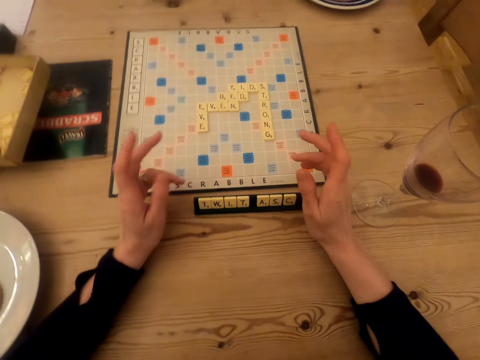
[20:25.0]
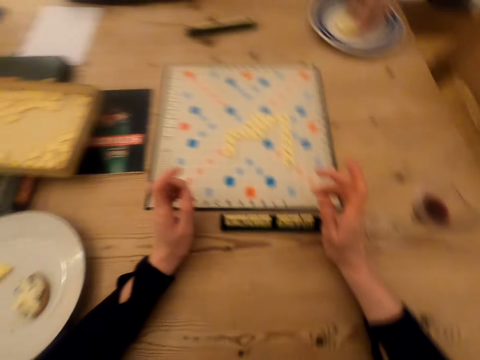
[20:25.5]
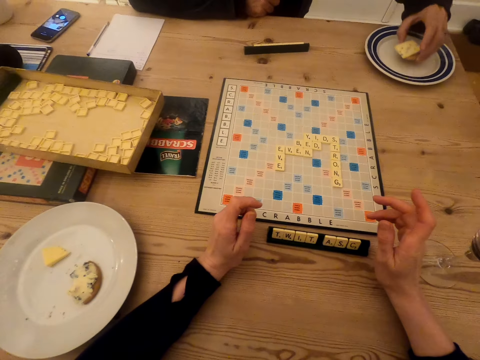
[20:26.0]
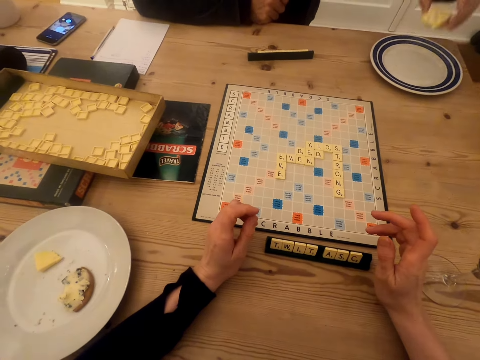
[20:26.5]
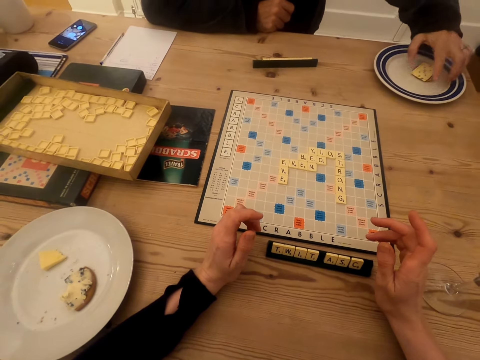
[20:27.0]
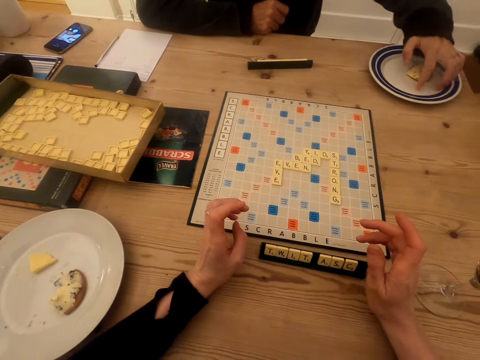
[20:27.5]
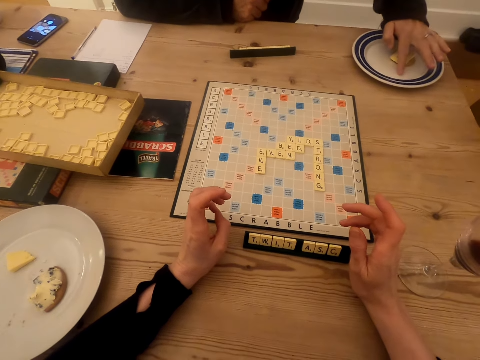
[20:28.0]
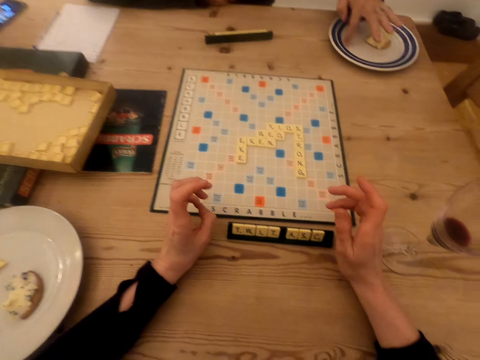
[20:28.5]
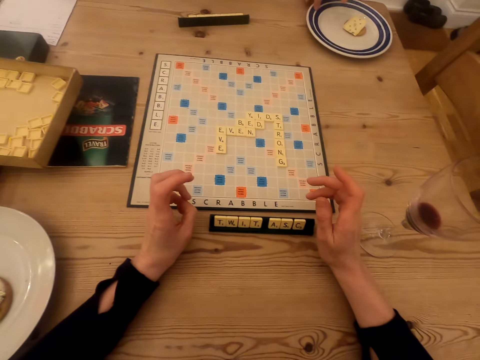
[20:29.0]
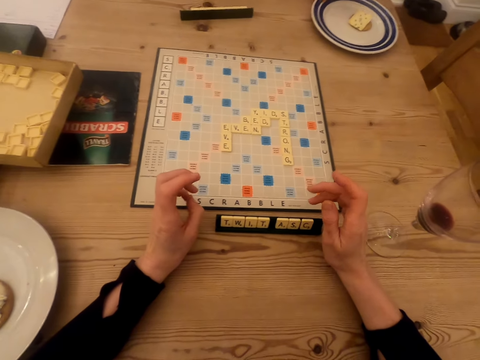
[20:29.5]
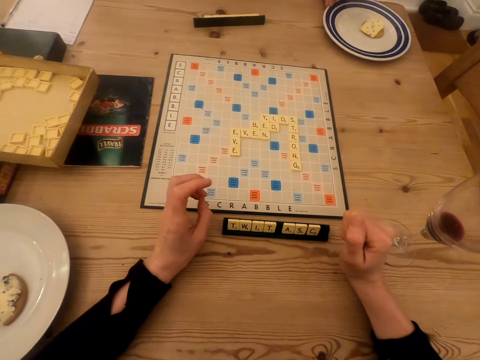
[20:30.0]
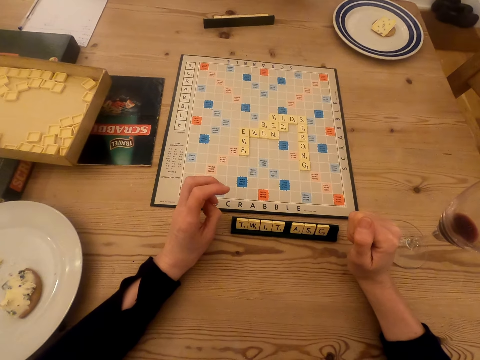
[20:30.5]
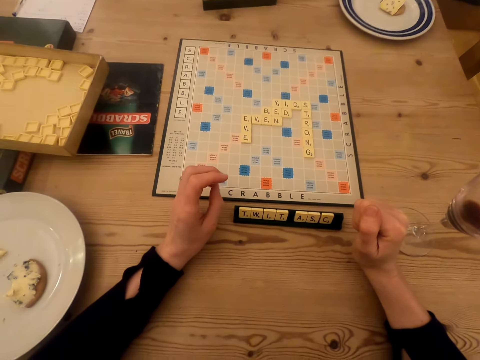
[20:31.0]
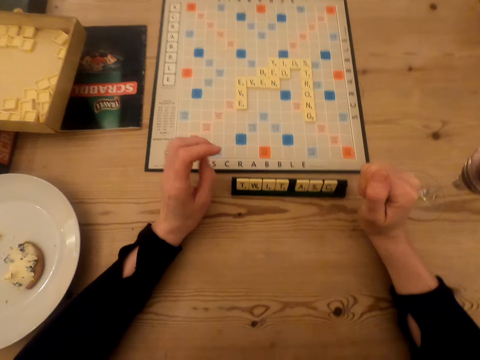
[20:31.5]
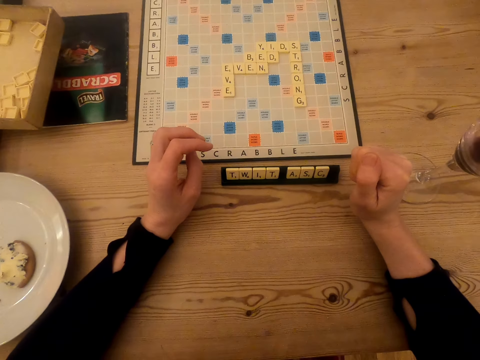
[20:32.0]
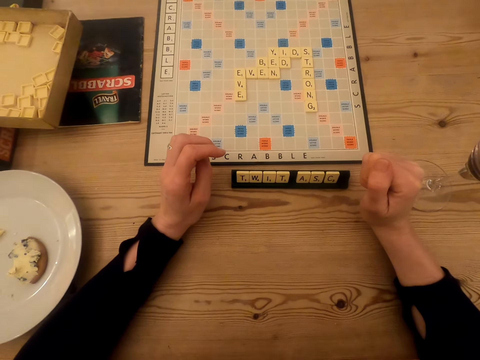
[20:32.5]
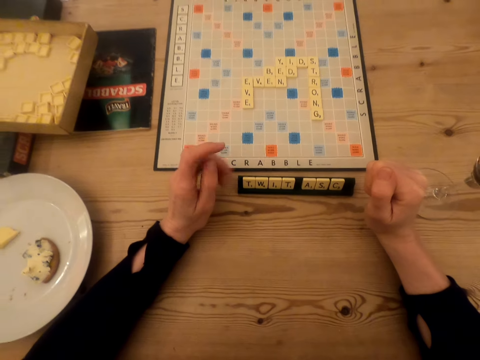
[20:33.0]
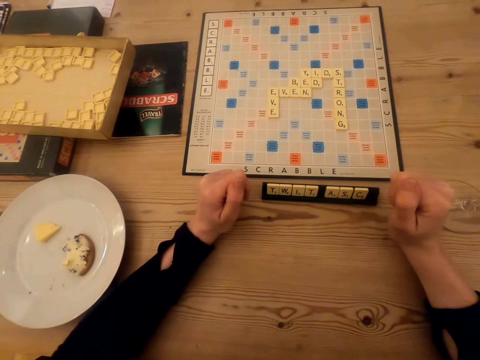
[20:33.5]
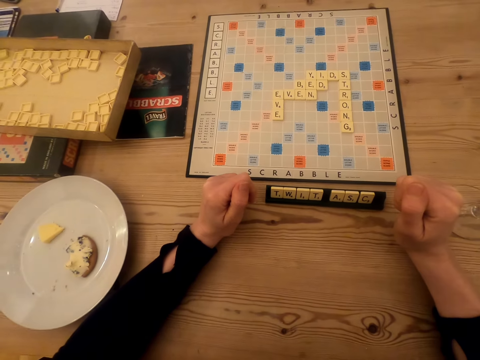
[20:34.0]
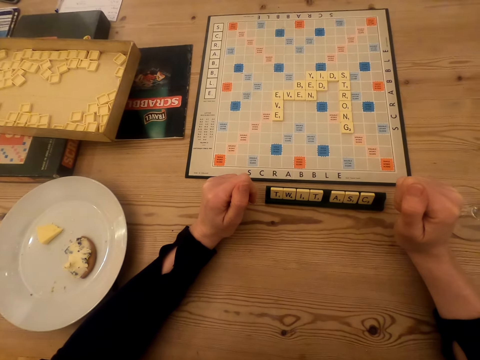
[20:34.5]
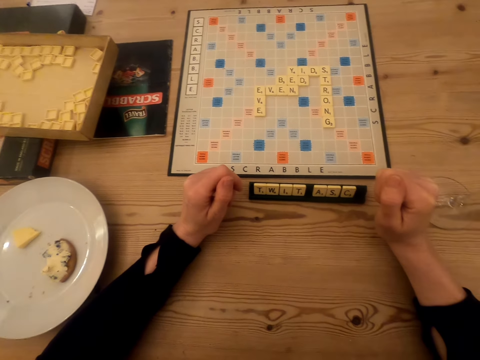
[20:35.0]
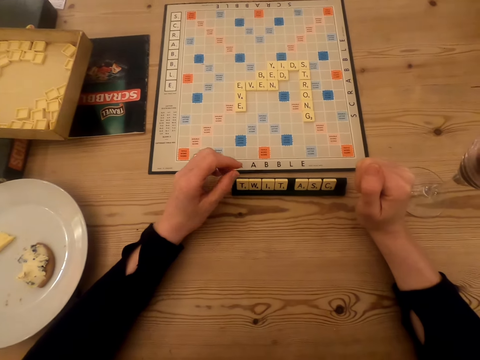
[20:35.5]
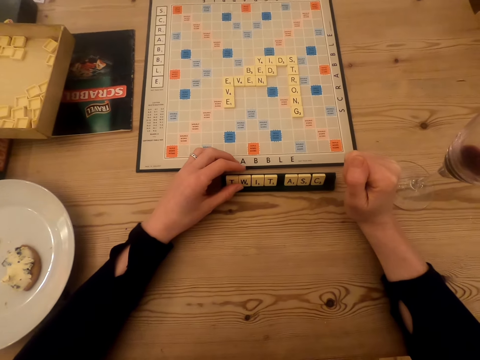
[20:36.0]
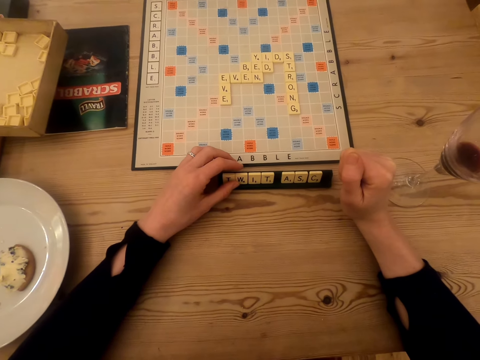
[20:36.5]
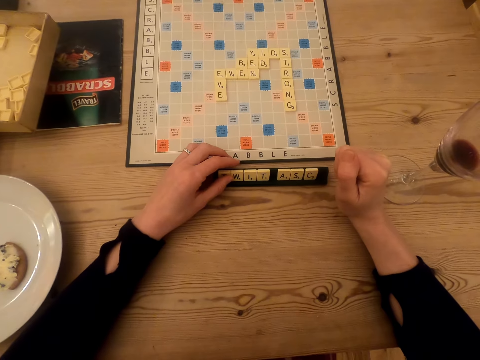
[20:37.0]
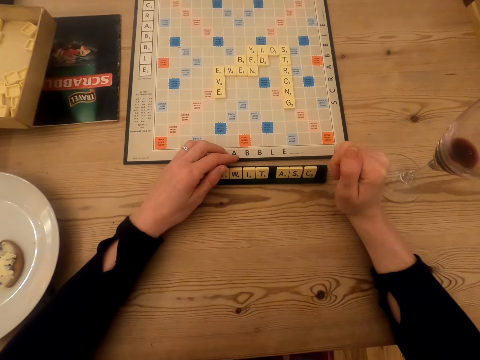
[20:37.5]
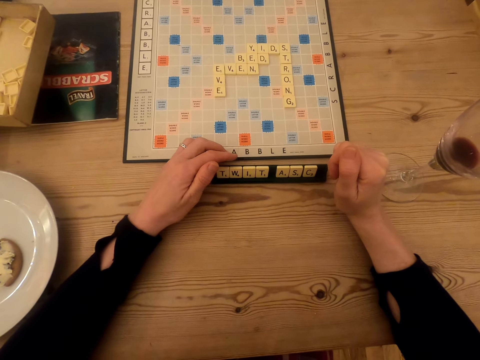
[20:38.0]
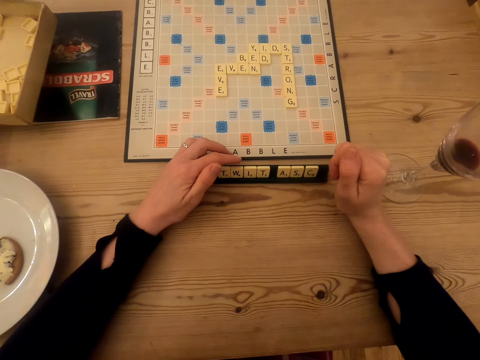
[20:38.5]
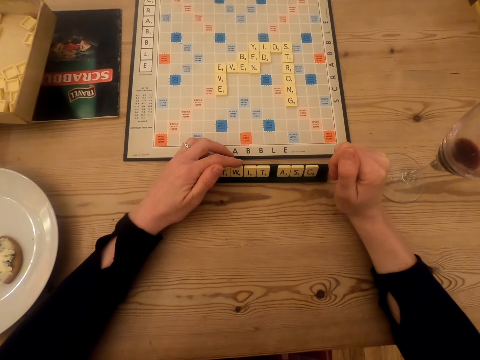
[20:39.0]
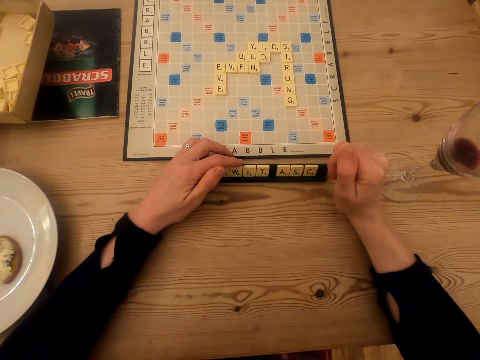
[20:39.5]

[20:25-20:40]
The camera wearer interacts with a man. The man picks a snack from the plate and puts the snack in the plate. The camera wearer stares at the scrabble tiles. The man wipes the plate and moves a finger on the cake plate. The man interacts with the camera wearer.

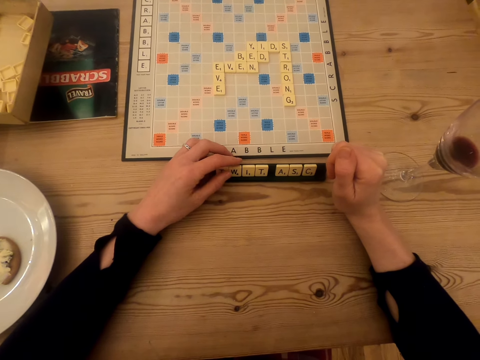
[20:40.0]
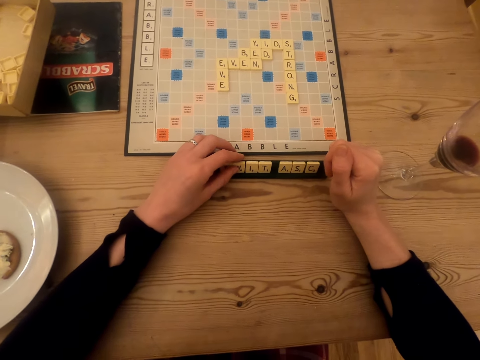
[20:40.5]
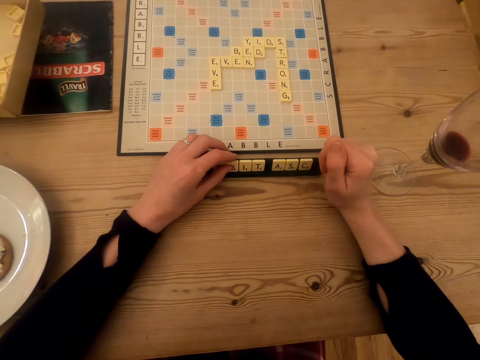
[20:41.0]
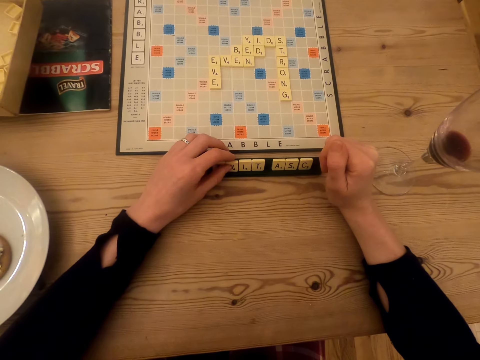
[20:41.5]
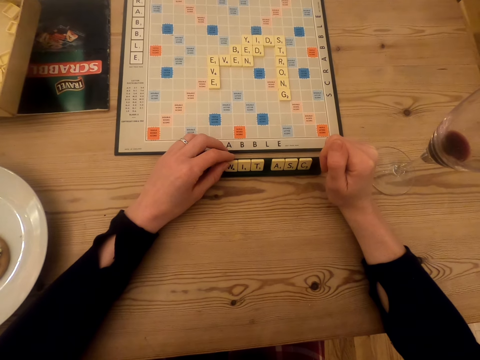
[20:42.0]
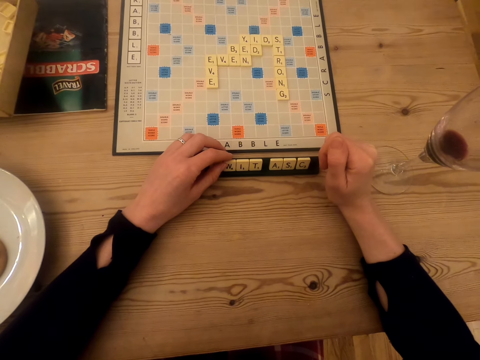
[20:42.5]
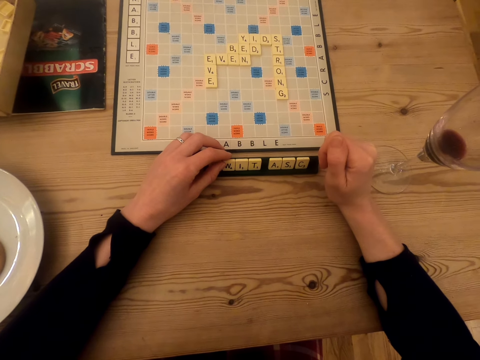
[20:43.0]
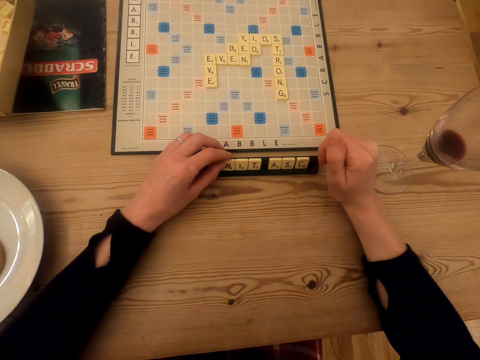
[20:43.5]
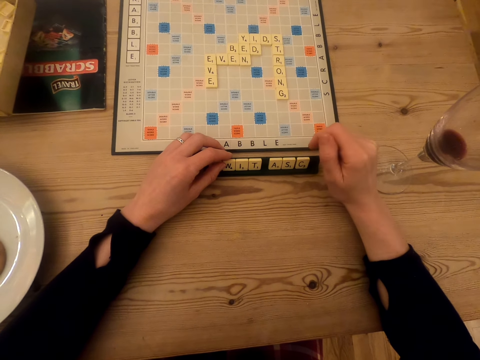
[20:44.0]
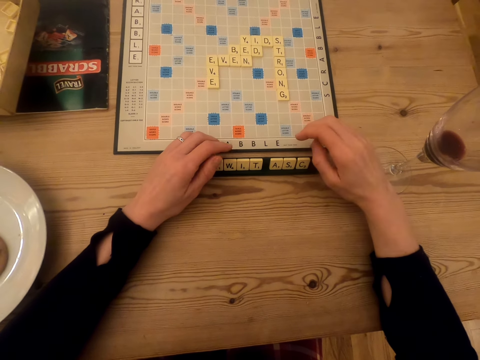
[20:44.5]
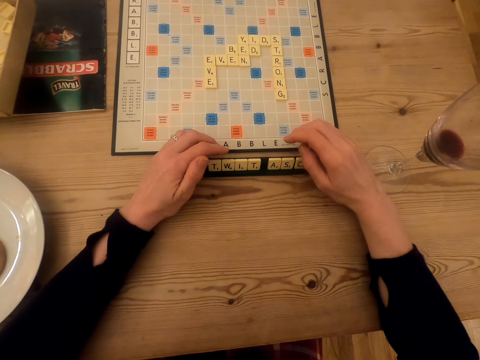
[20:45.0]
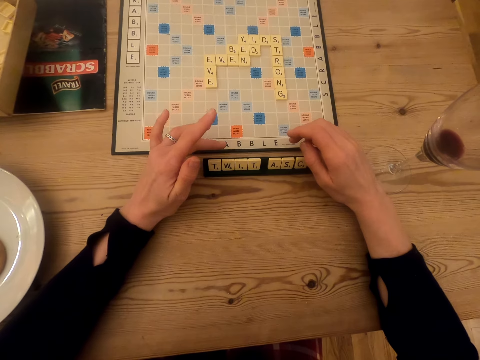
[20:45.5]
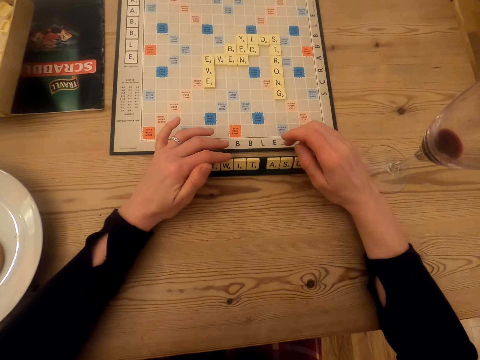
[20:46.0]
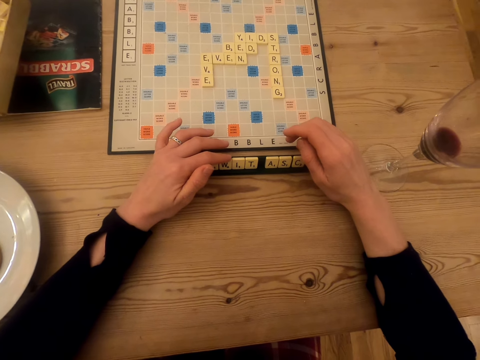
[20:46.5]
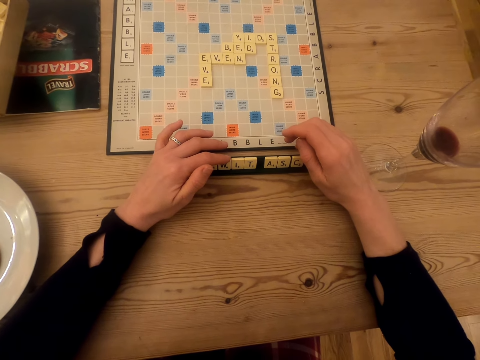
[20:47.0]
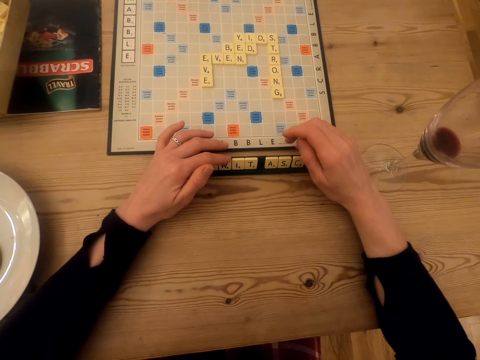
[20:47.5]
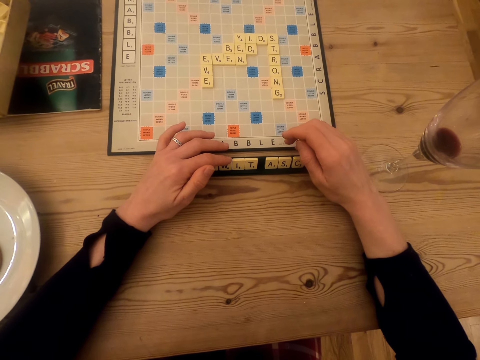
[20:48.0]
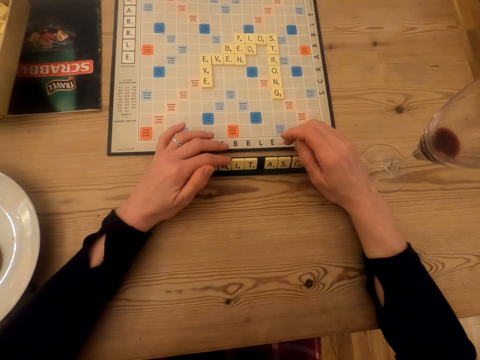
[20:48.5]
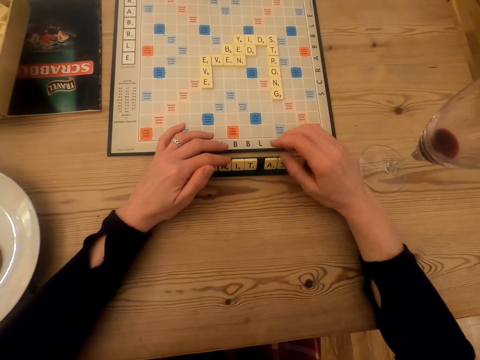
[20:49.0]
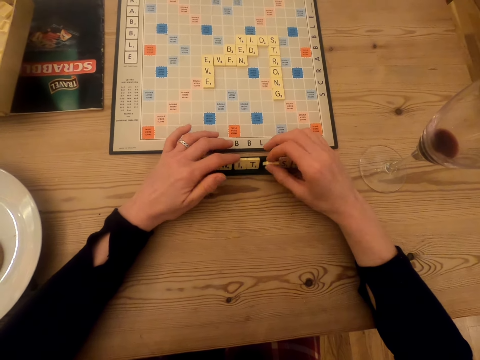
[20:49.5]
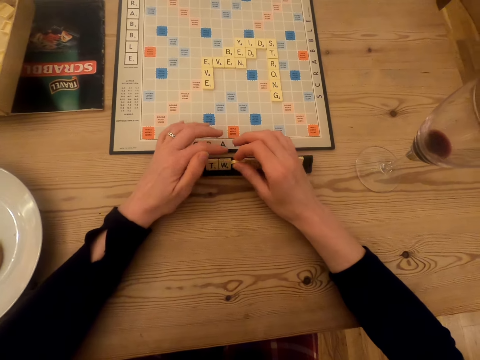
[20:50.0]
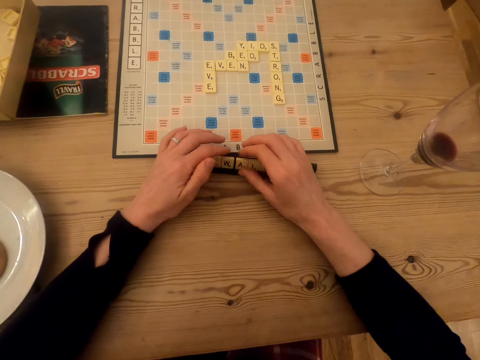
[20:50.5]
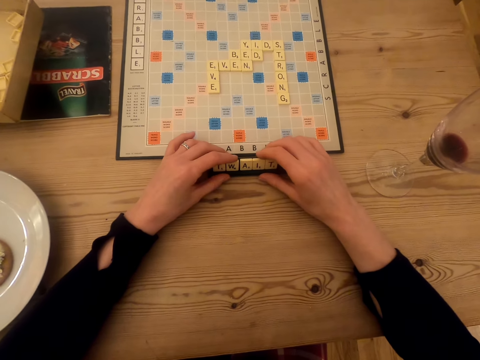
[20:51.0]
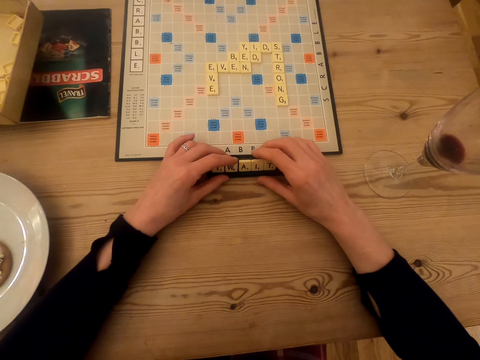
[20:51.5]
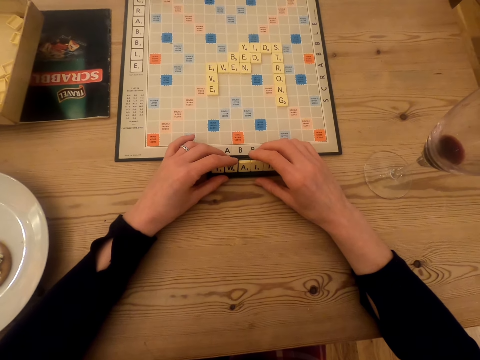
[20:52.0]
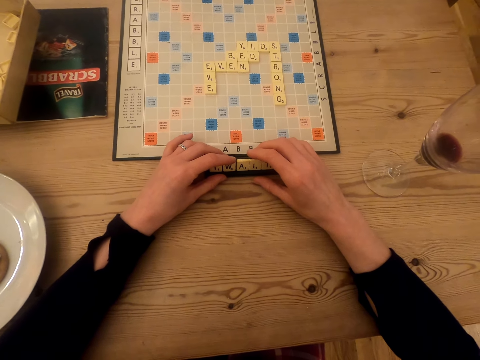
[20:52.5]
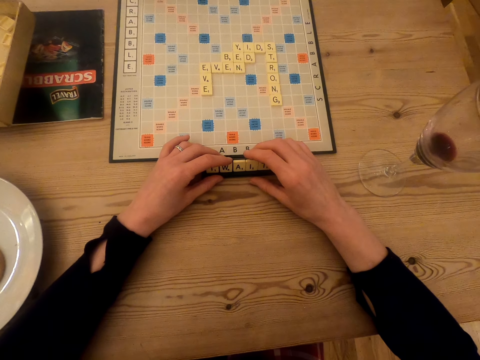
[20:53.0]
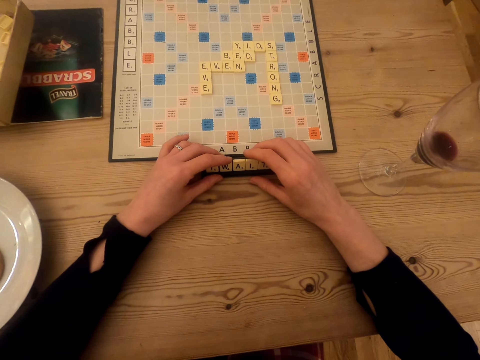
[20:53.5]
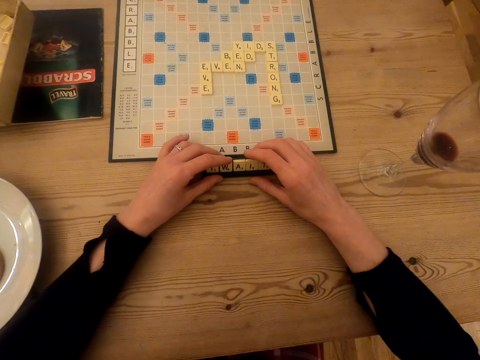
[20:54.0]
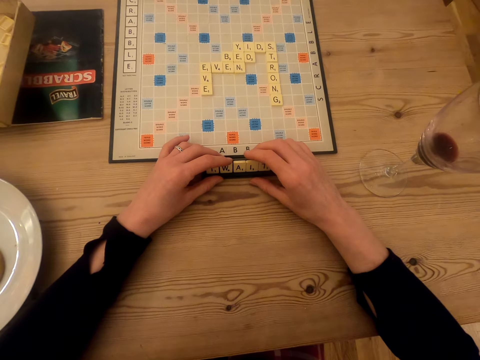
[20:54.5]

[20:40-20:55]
The camera wearer touches the beads on the scrabble tile rack. They pick a scrabble tile, move scrabble tiles in the tile holder, and put the scrabble tile in the tile holder. They stare at the scrabble tiles.
